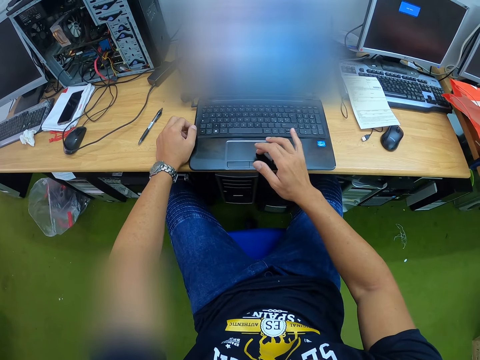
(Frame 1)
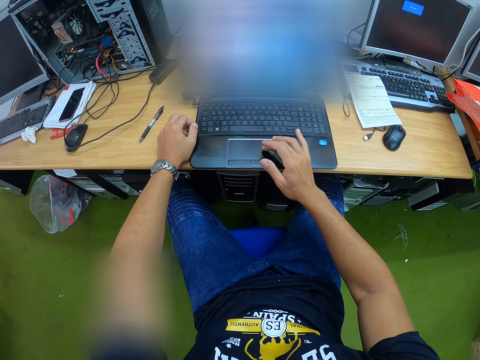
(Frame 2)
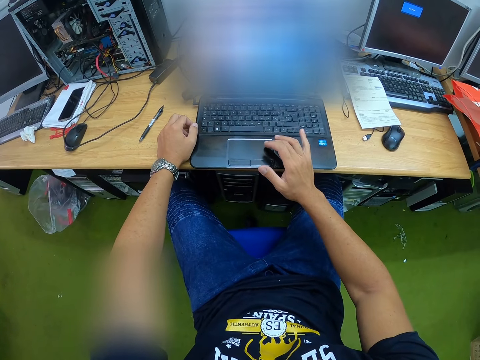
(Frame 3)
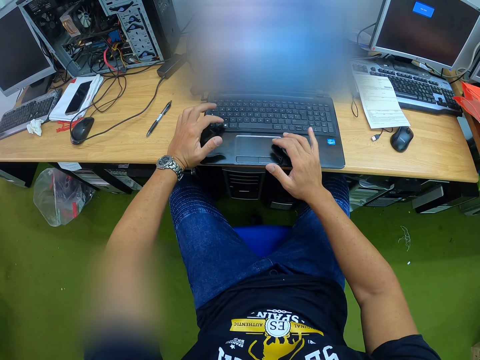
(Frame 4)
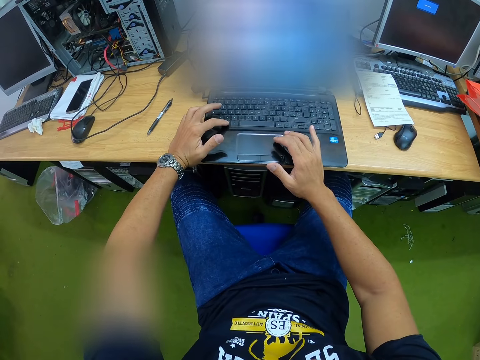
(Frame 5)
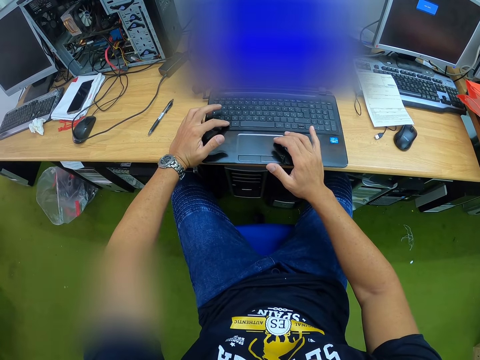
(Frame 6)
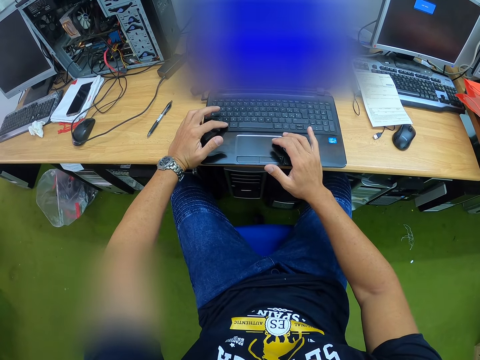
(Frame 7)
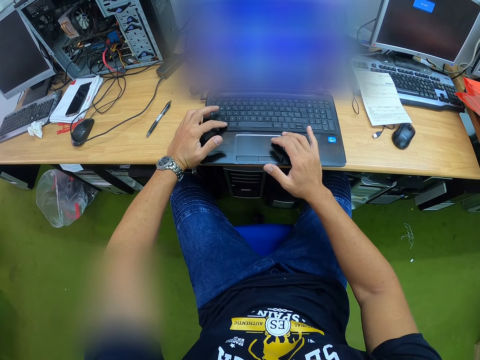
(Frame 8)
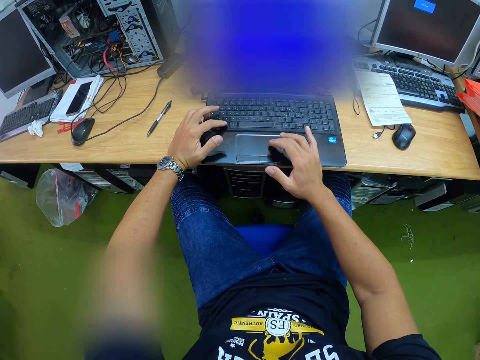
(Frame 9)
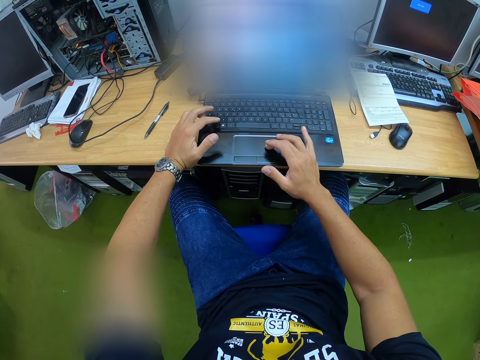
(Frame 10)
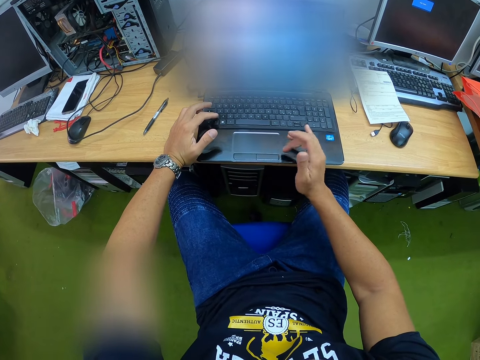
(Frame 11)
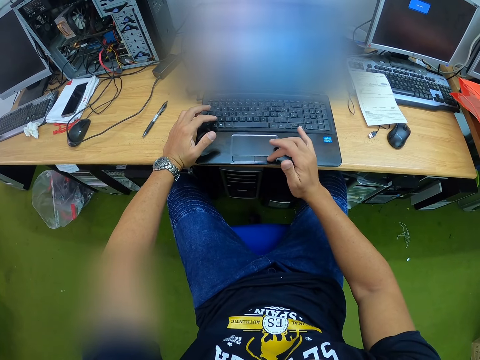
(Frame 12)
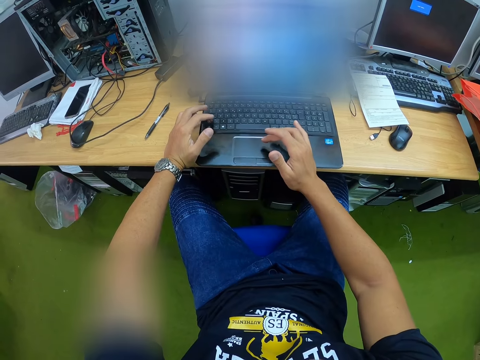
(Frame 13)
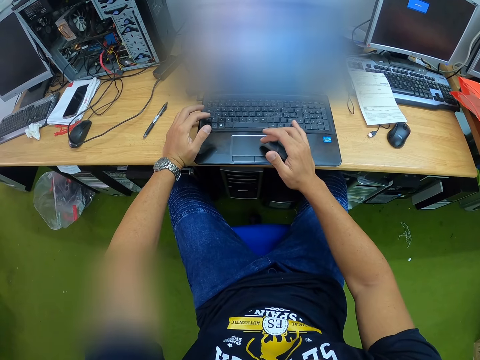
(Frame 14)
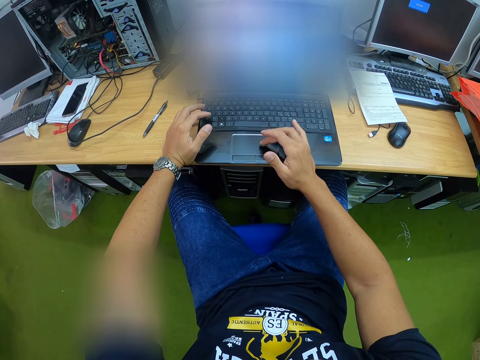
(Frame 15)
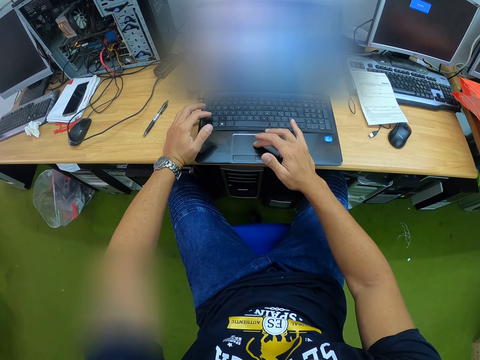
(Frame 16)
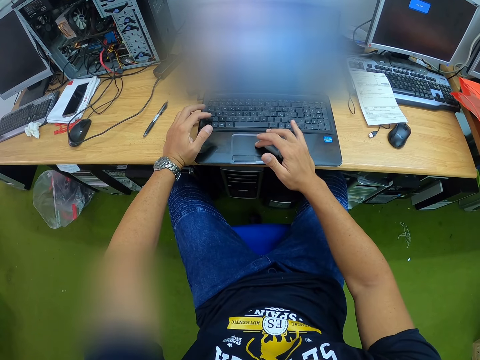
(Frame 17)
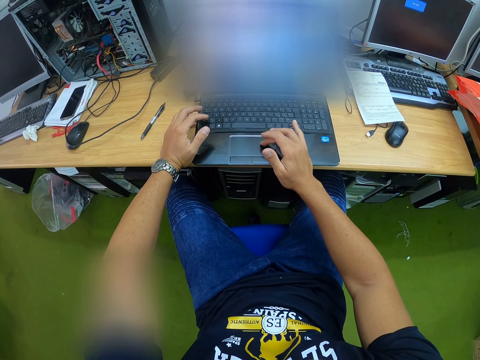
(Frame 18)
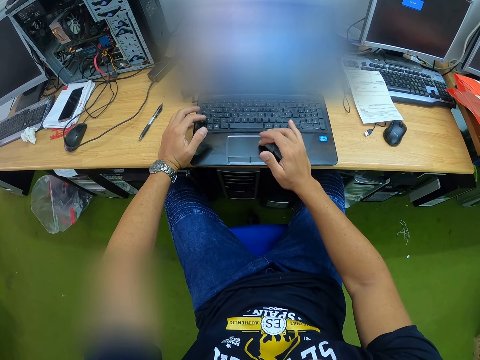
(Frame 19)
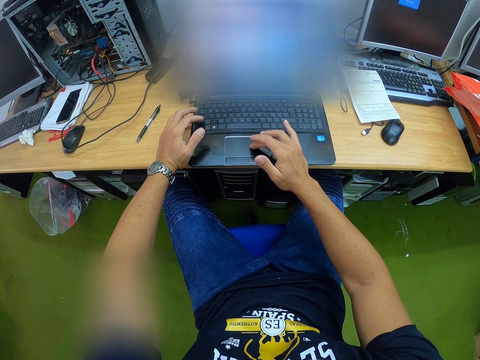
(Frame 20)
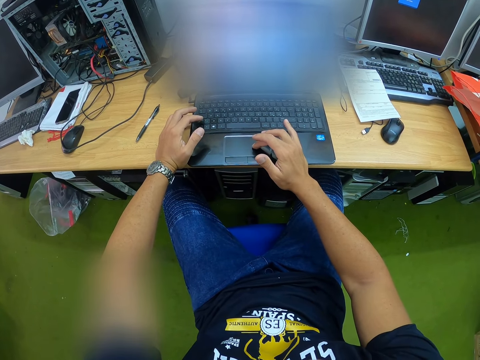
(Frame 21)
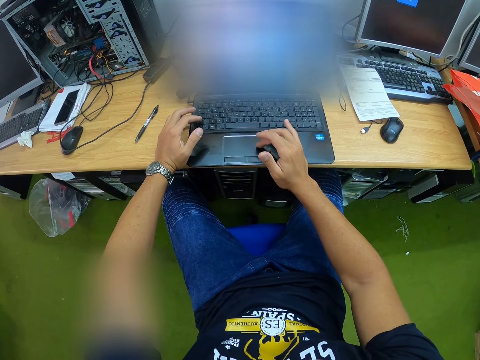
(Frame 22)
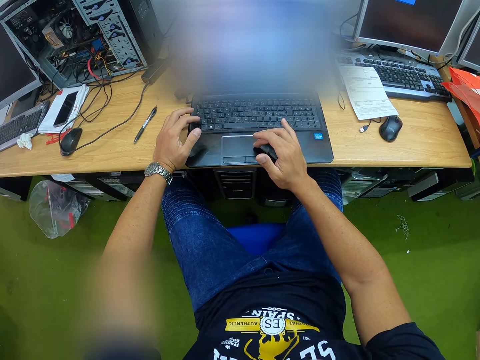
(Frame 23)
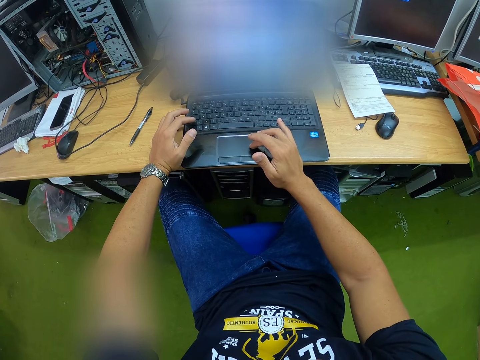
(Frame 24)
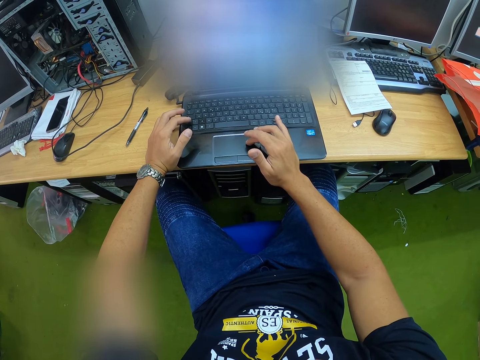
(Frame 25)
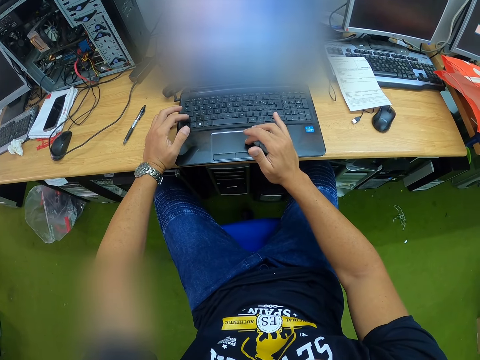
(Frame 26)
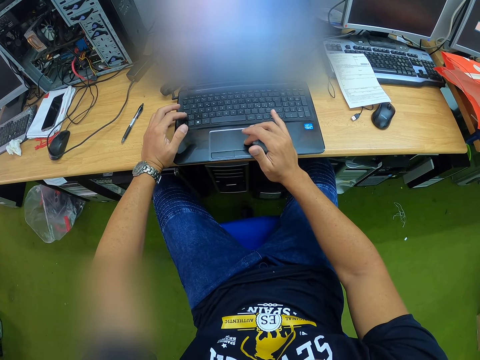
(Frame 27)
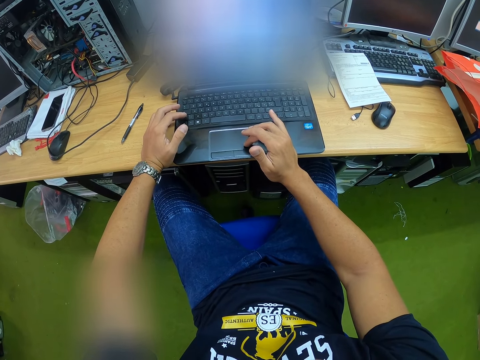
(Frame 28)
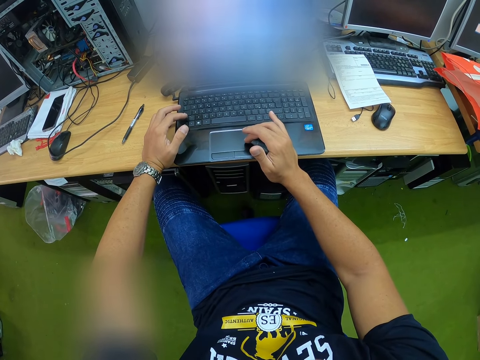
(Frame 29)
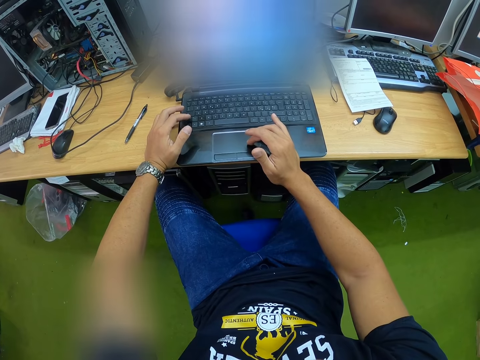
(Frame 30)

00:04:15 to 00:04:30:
The camera wearer moves the cursor. They left click. They move the cursor. They move the cursor again.

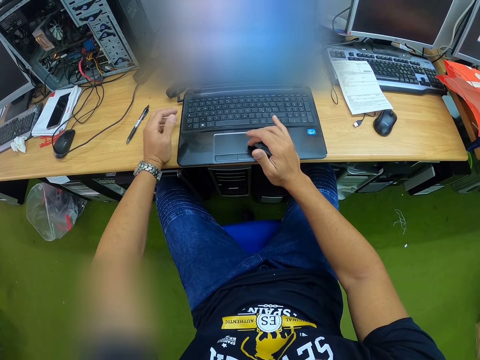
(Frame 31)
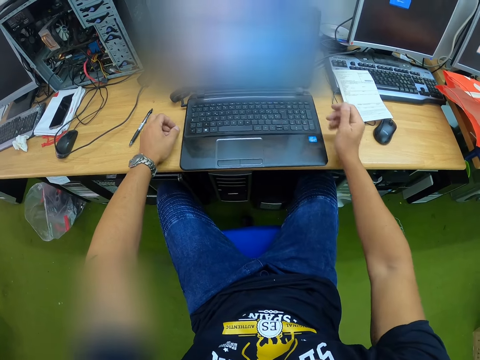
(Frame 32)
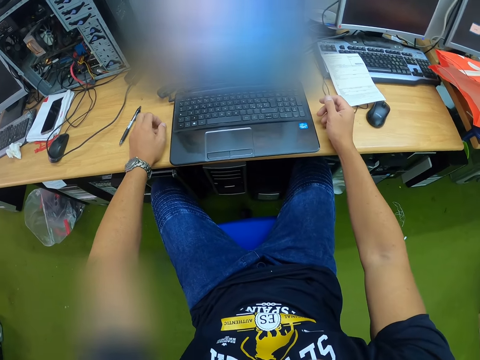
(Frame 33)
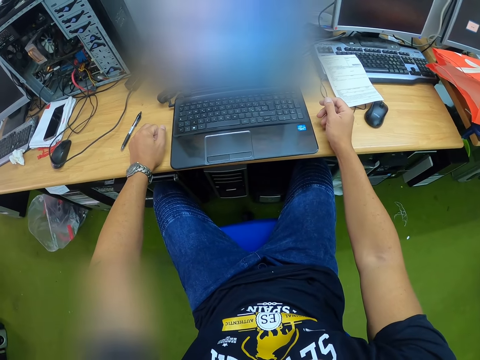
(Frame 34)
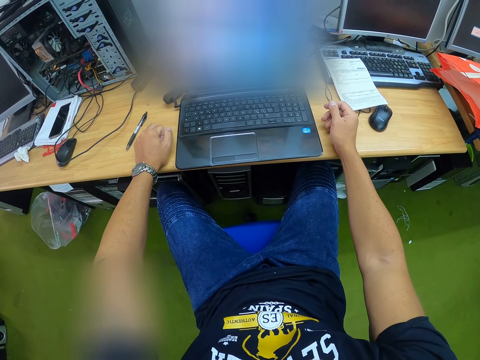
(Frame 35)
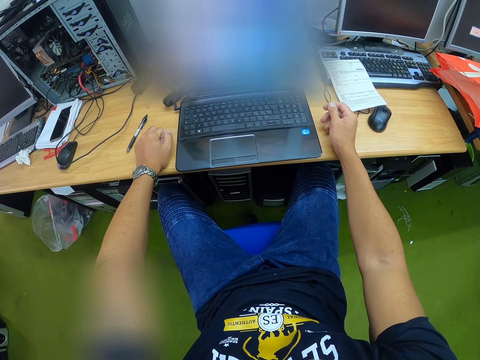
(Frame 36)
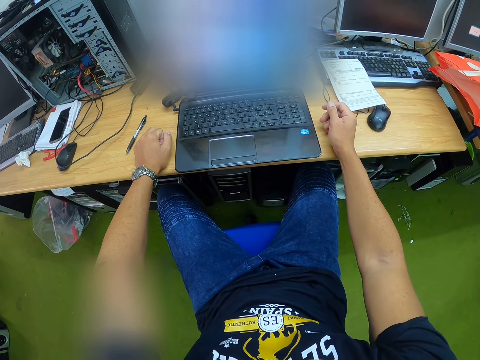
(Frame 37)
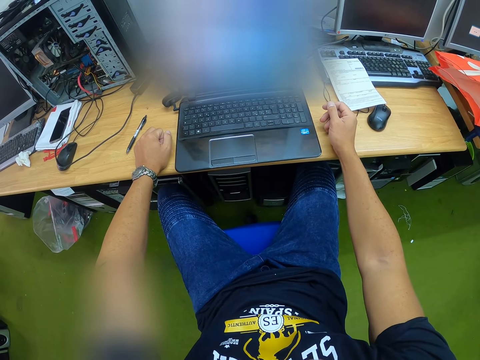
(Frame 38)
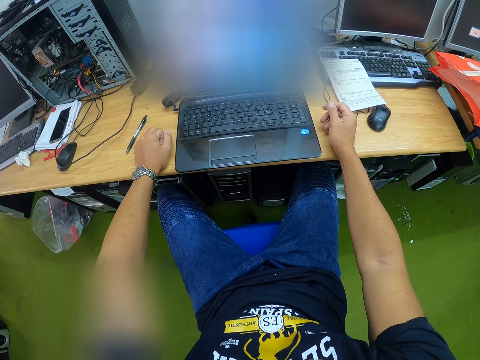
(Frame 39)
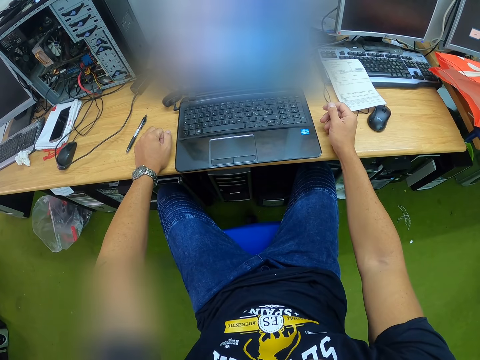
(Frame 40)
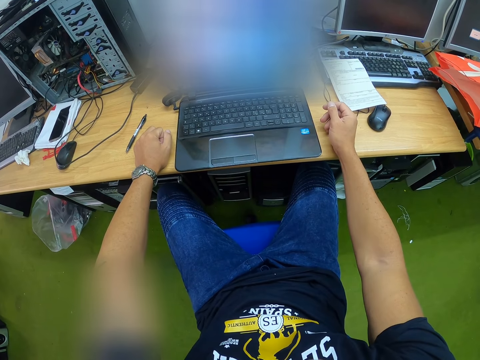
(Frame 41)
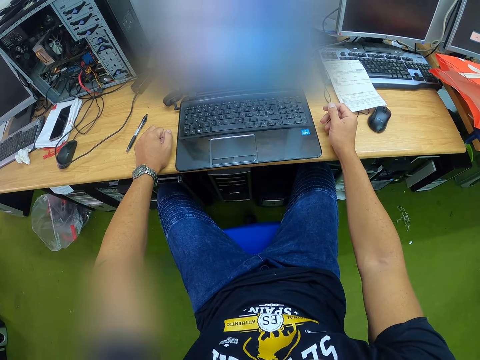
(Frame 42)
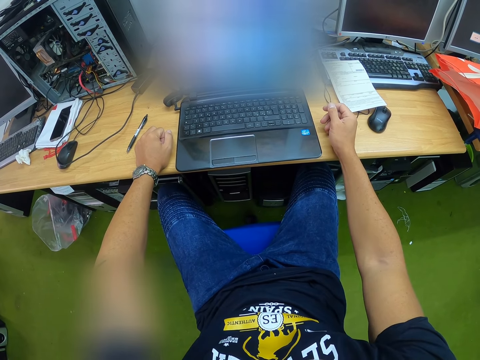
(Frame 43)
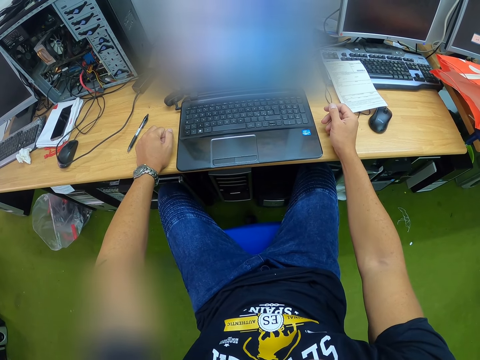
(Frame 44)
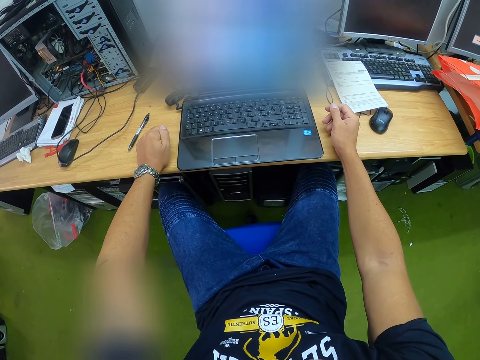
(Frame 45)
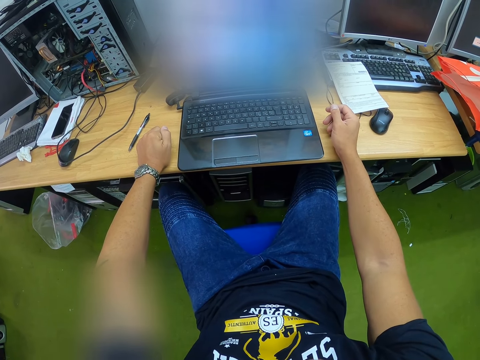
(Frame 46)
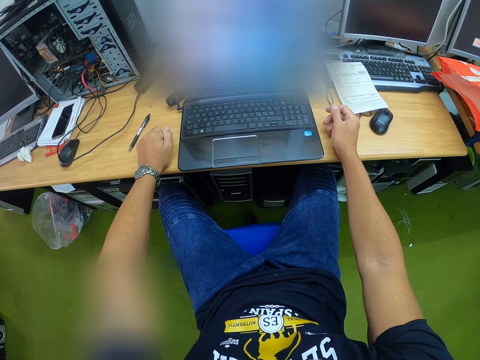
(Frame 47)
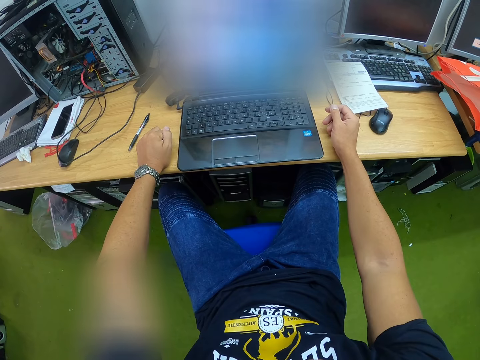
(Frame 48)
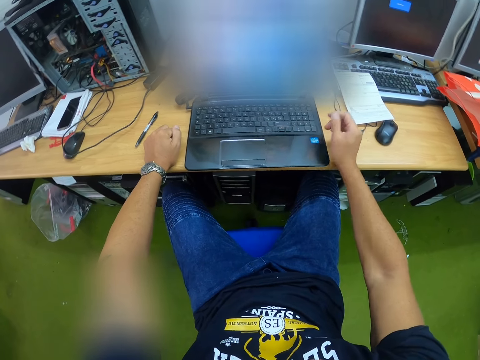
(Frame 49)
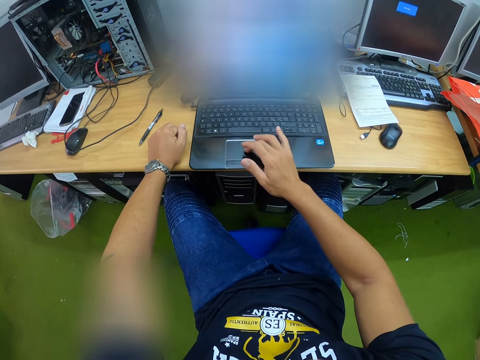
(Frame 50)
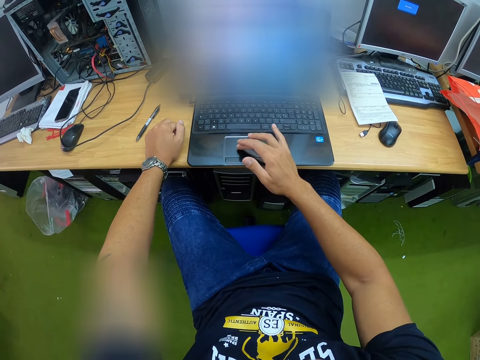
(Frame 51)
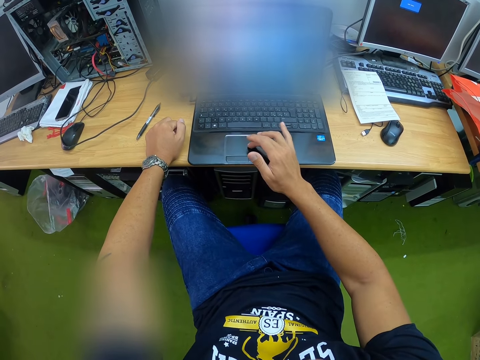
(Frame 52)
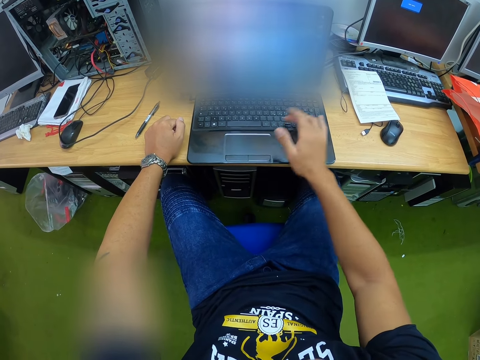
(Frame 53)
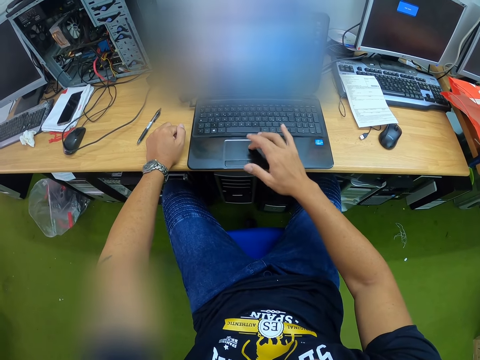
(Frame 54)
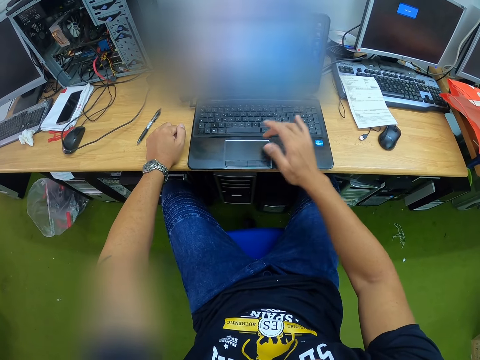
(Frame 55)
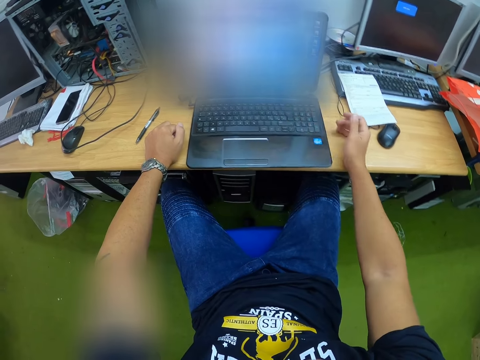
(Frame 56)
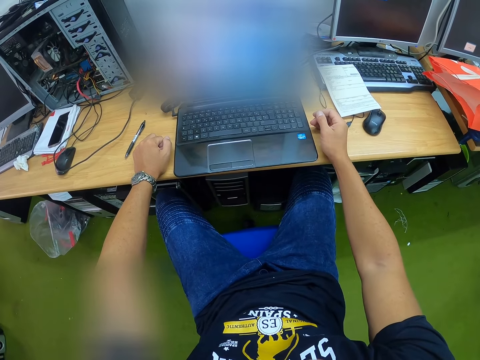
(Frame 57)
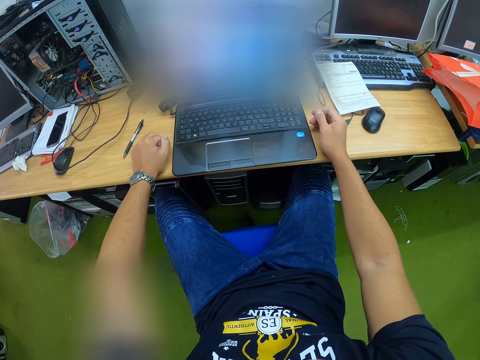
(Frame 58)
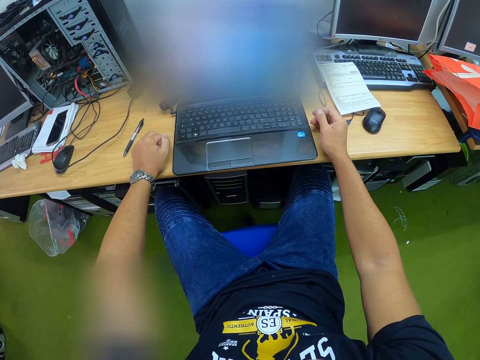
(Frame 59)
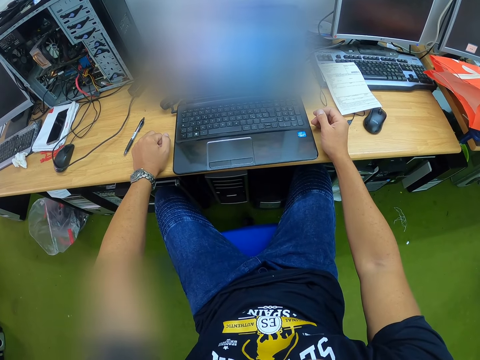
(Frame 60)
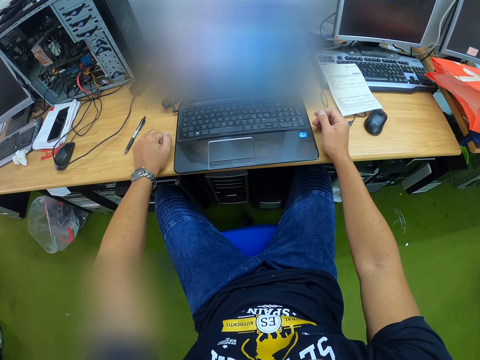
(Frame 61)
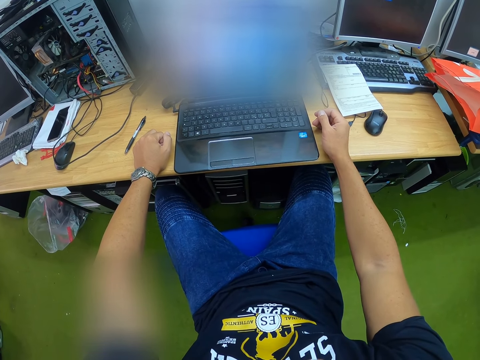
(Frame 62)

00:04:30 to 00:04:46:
The camera wearer drops the hand. They move the cursor. They double tap.
